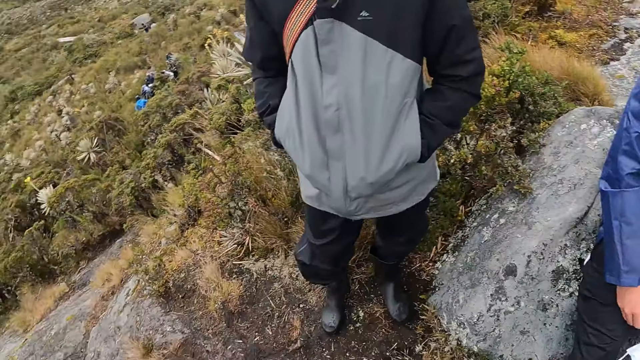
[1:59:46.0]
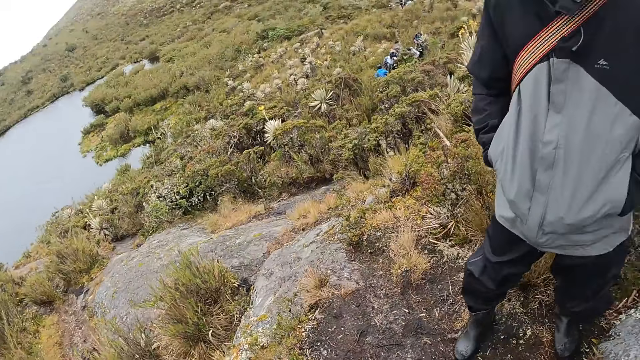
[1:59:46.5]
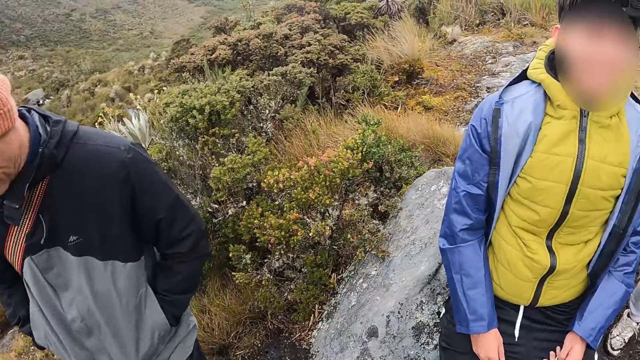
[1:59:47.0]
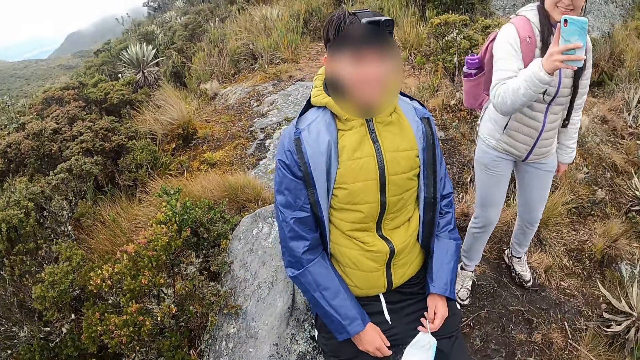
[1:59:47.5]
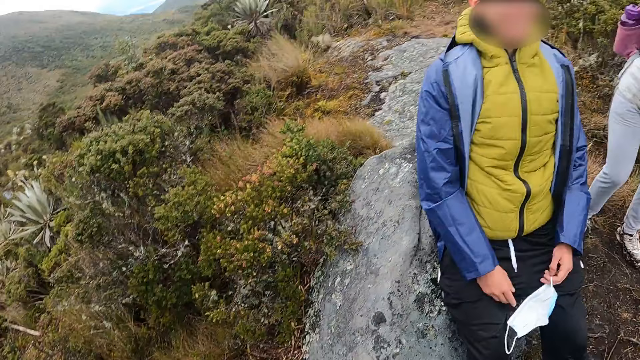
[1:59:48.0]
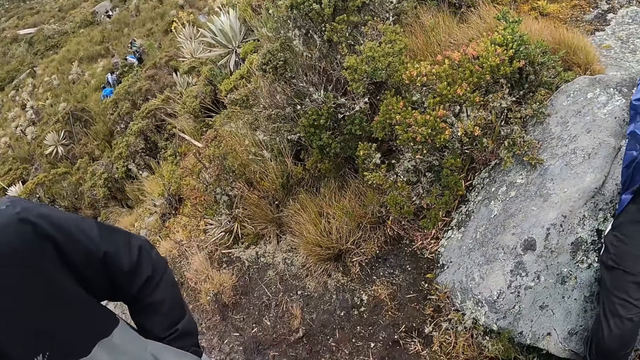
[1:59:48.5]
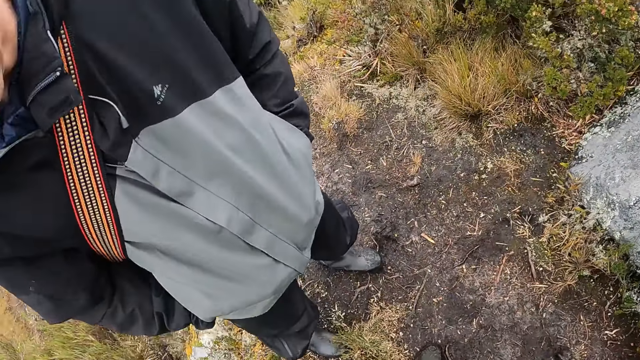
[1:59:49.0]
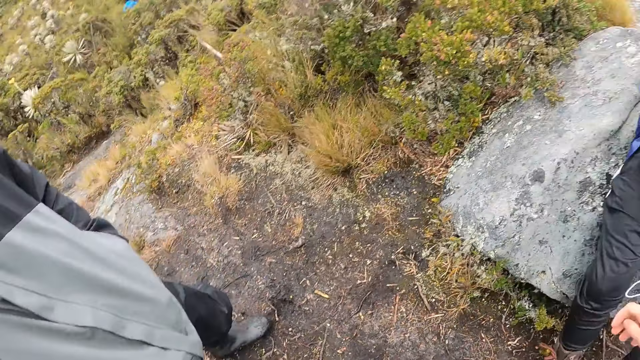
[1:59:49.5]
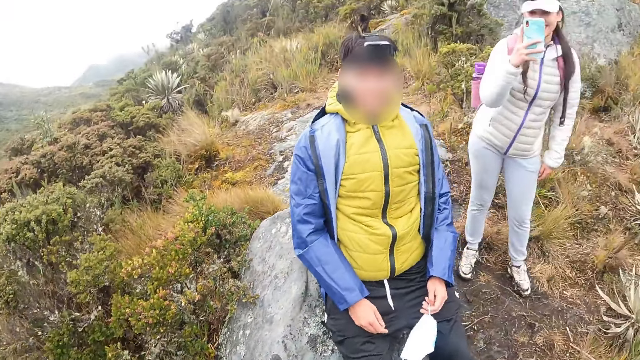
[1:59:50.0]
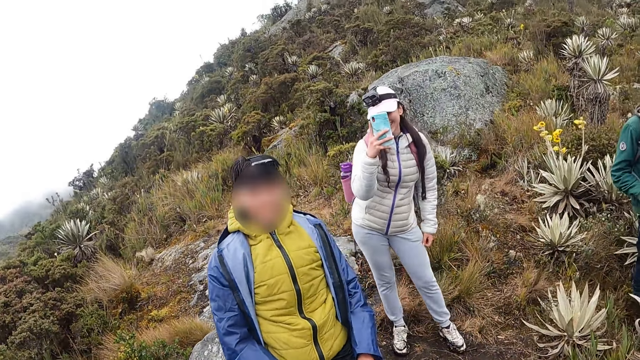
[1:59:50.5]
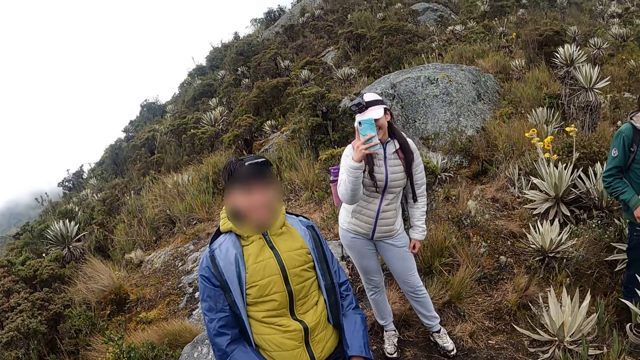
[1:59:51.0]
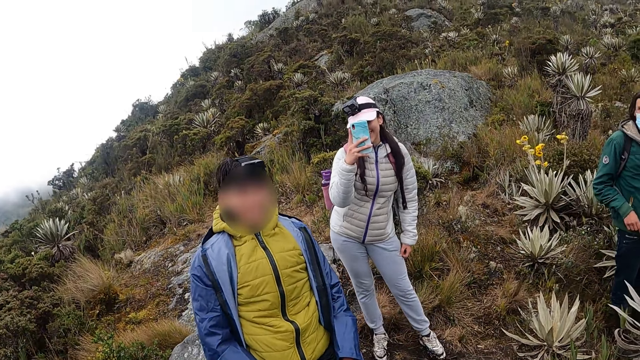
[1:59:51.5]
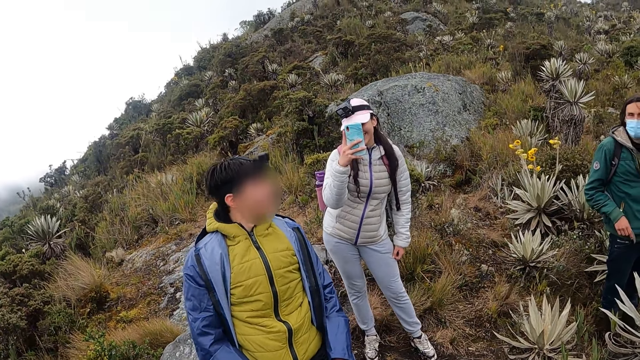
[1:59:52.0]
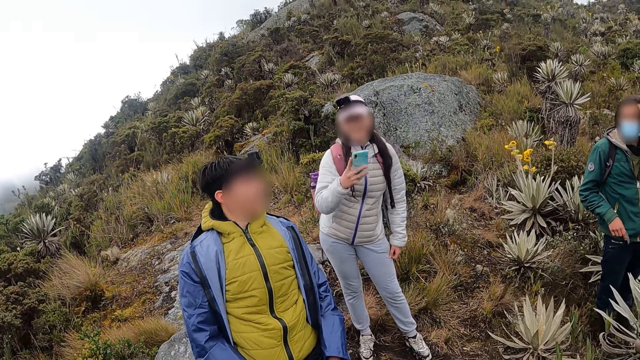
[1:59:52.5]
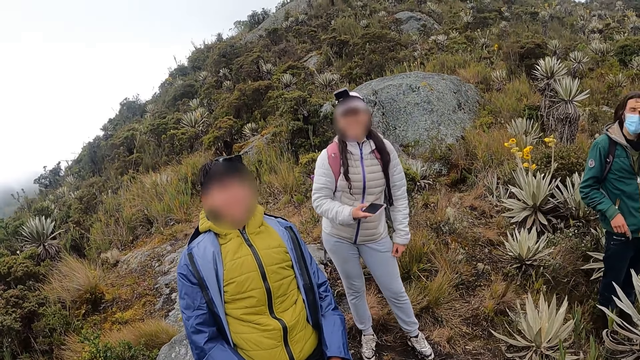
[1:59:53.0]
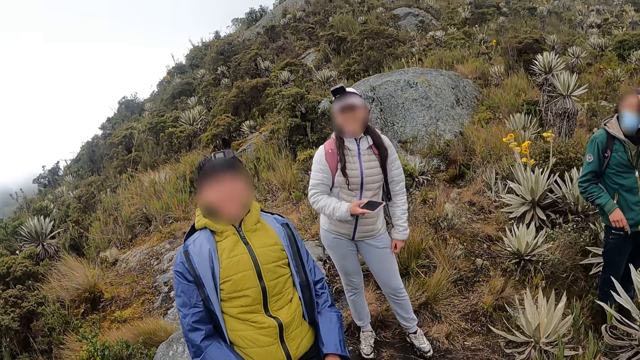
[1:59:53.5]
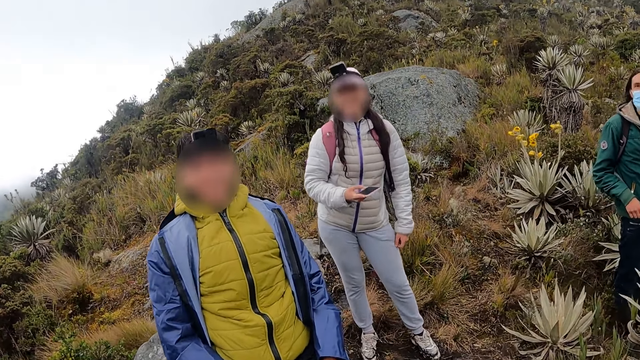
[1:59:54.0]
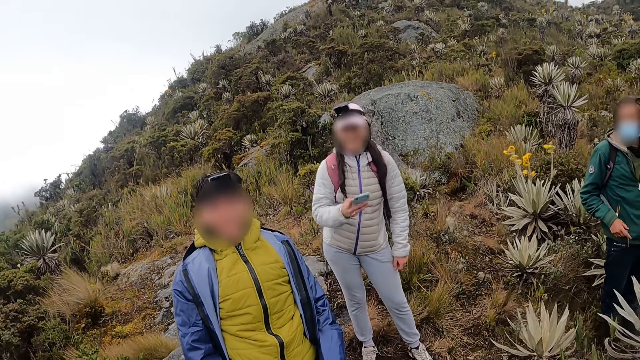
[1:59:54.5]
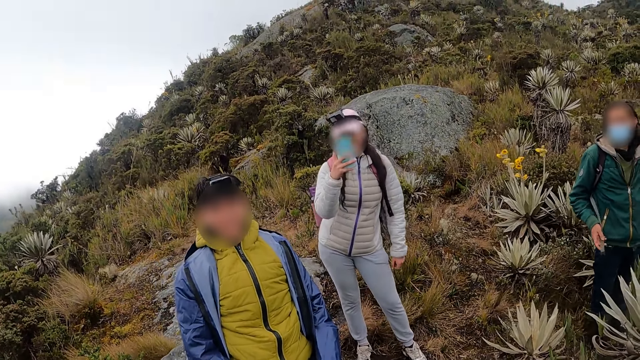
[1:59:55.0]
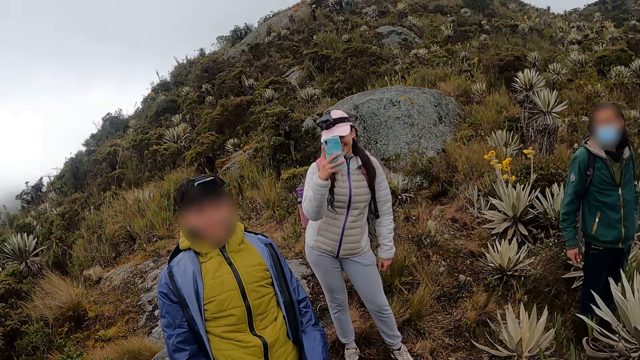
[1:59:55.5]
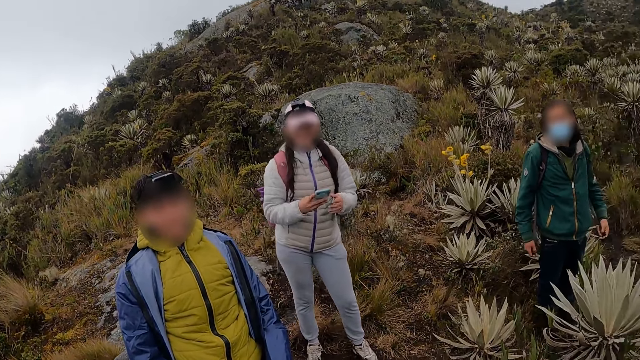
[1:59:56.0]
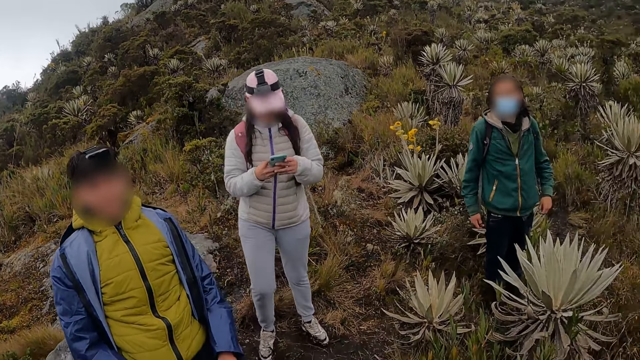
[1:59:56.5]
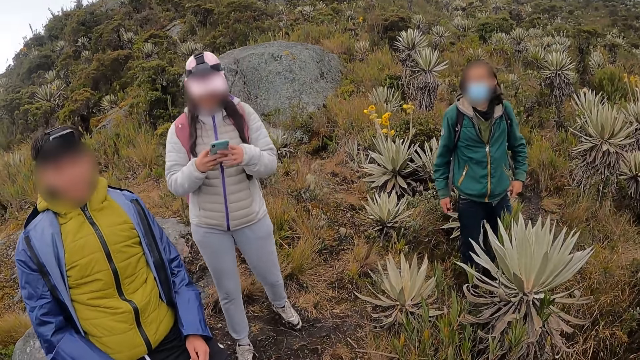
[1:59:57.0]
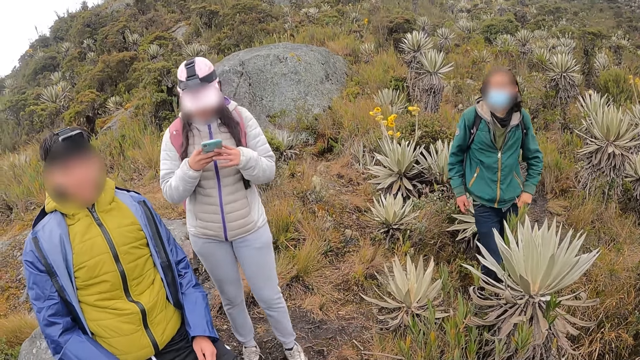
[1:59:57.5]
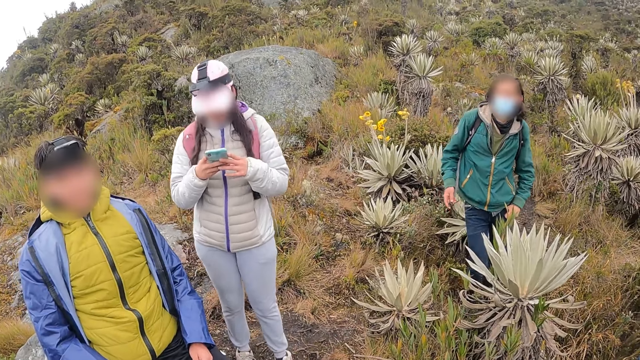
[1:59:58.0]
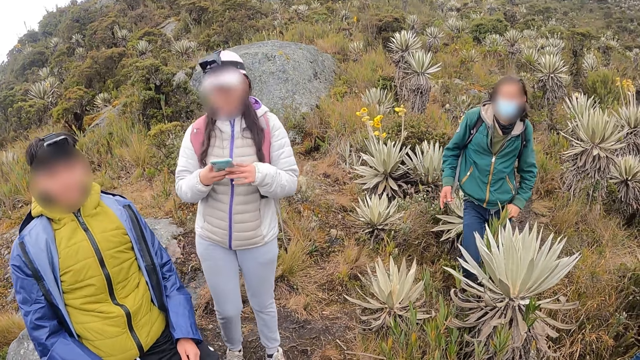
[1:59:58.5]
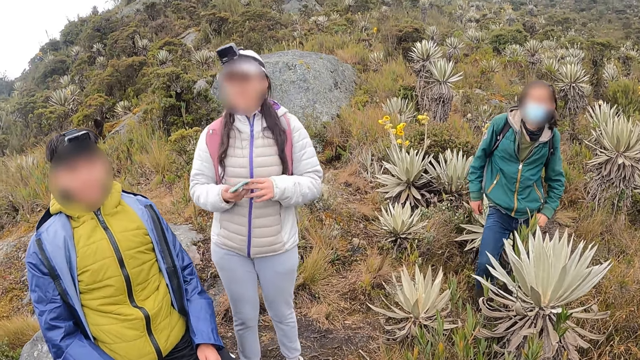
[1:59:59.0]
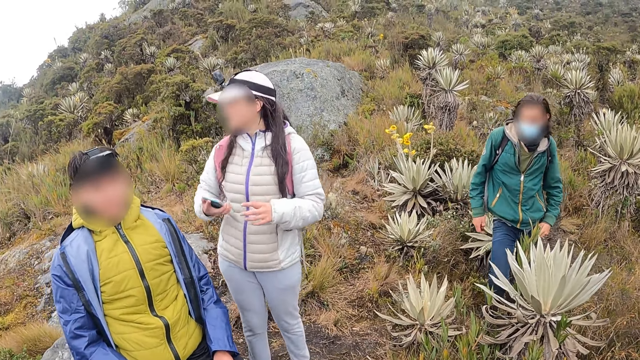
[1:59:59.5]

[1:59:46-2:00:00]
A woman records the camera wearer with a phone. She records the camera wearer with the phone again. The woman operates the phone with both hands. The camera wearer looks around.

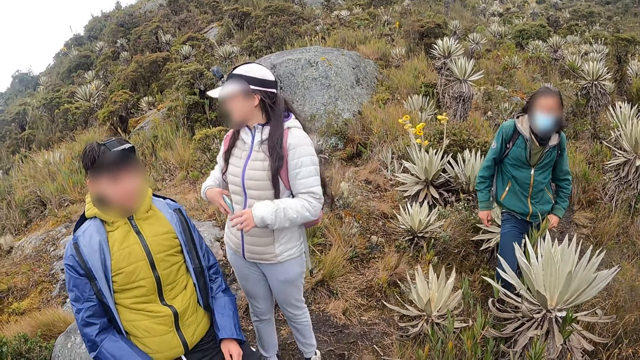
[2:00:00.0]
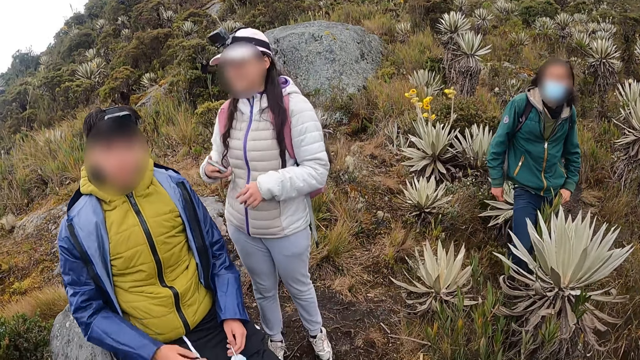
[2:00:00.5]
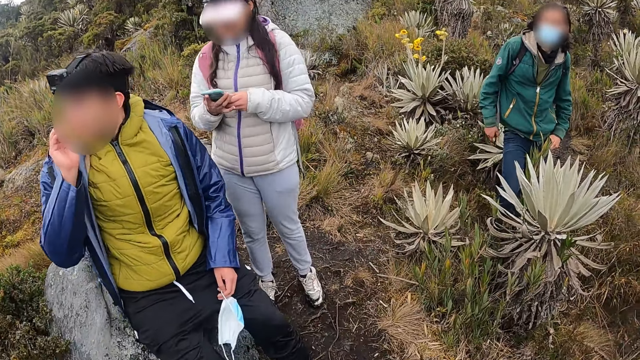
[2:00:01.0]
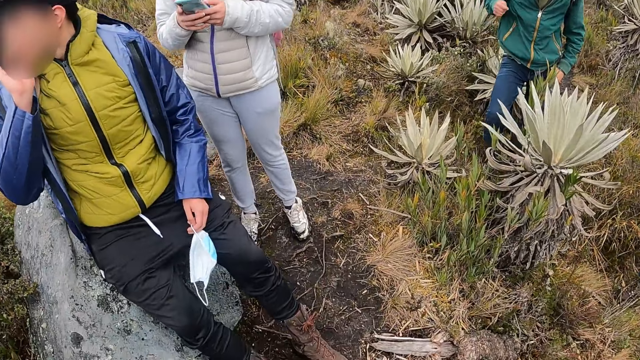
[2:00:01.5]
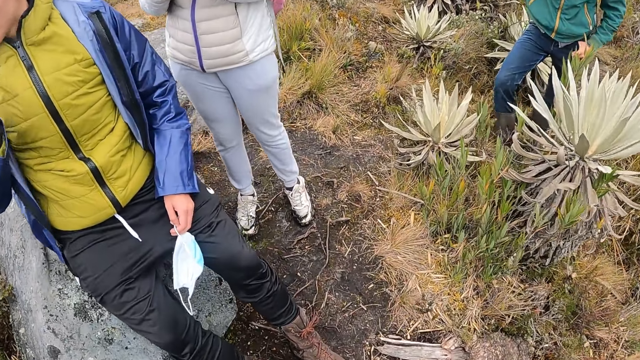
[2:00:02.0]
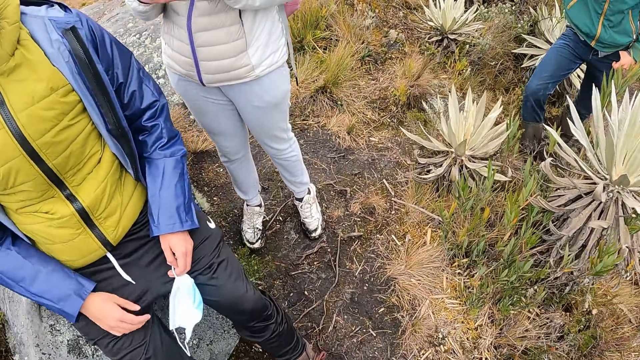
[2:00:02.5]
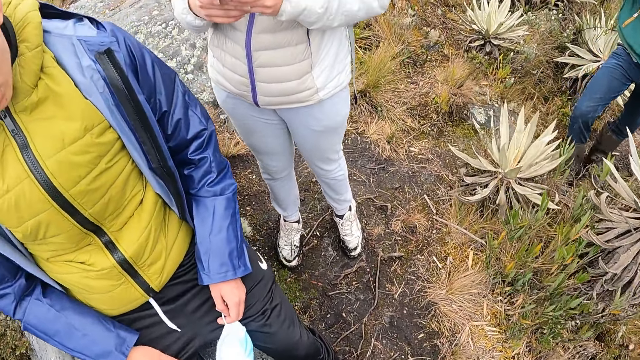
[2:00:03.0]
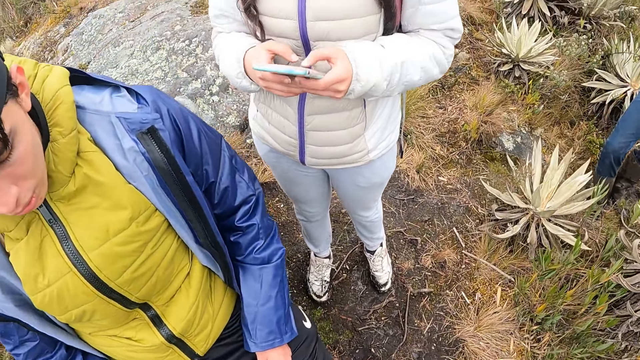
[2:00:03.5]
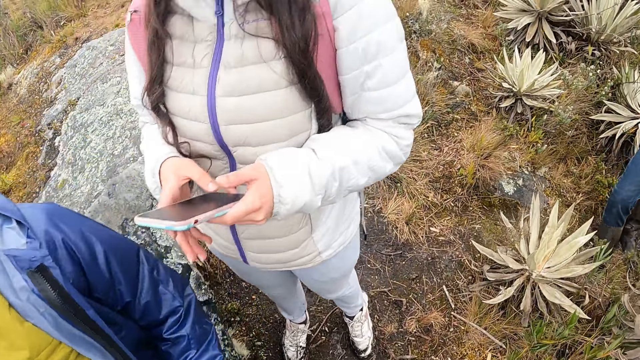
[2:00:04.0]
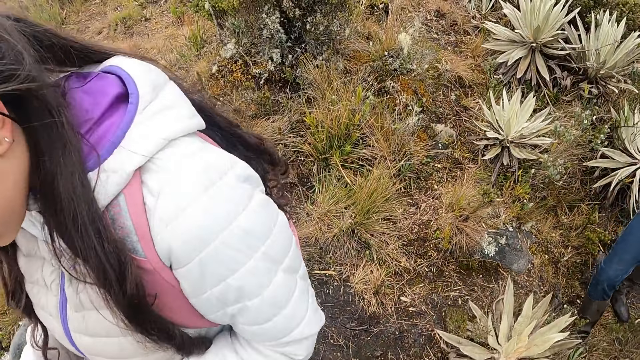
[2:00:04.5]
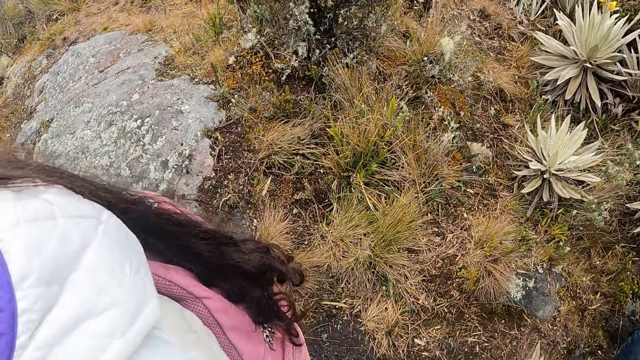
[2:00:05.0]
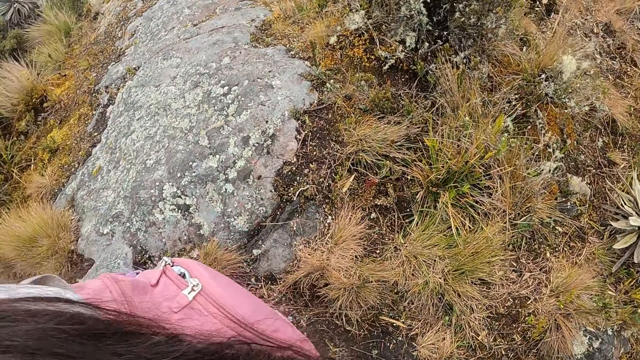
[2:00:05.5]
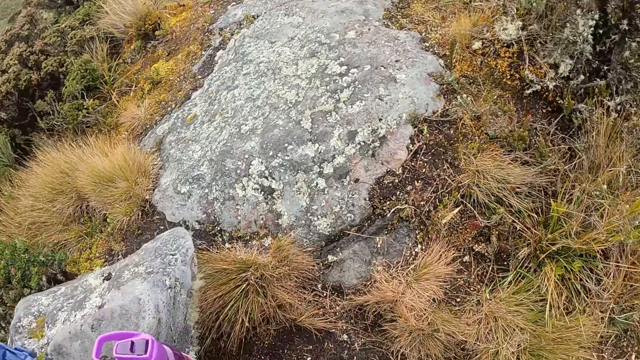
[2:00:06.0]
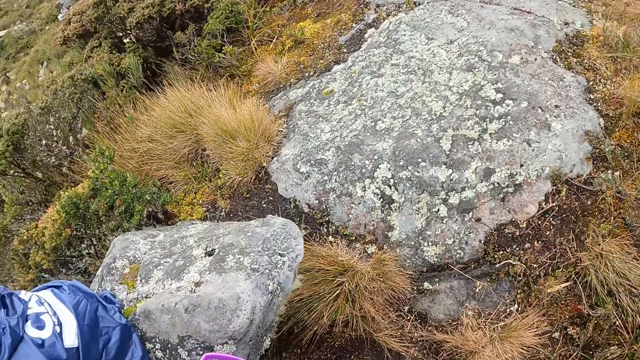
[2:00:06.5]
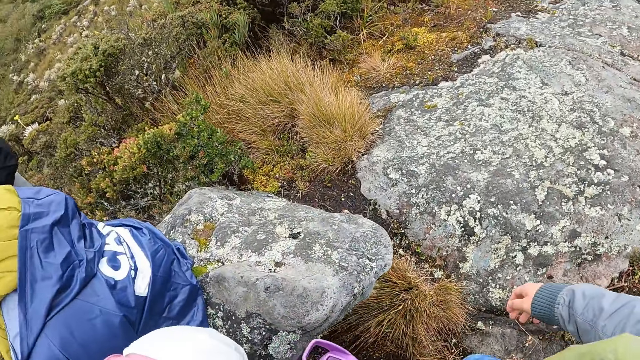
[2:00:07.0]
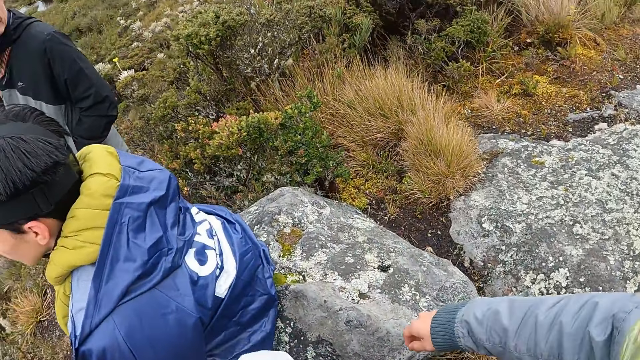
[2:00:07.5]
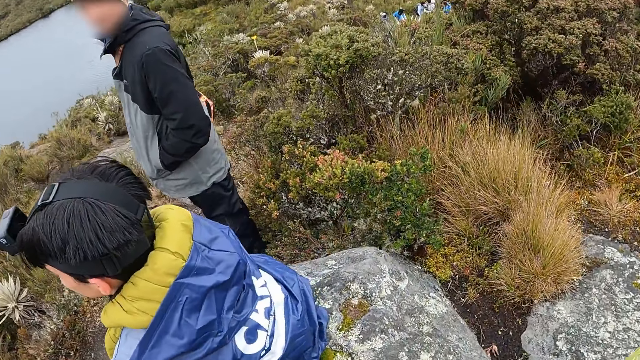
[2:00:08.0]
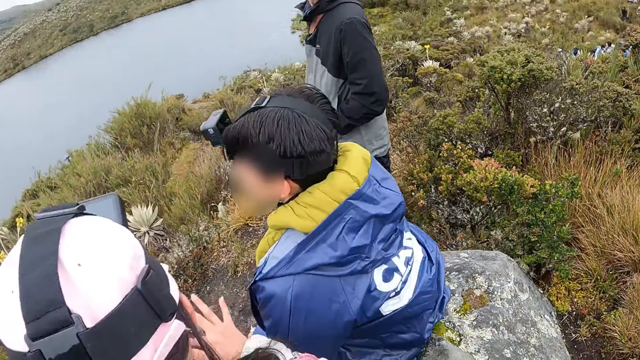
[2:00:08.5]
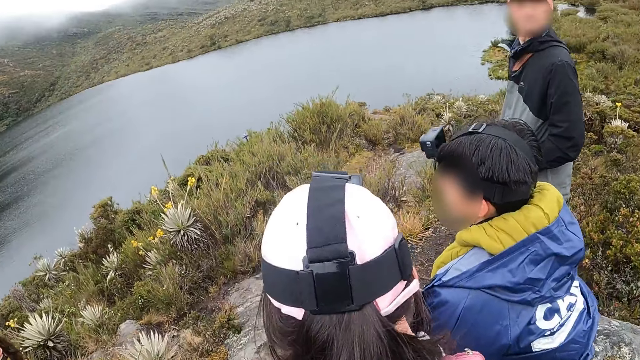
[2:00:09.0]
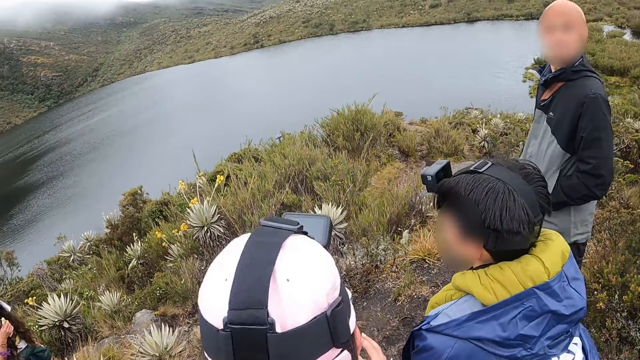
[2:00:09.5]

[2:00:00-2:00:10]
A man holds his face with his right hand. The camera wearer walks around. They look around. They sway their right hand. They look around.
